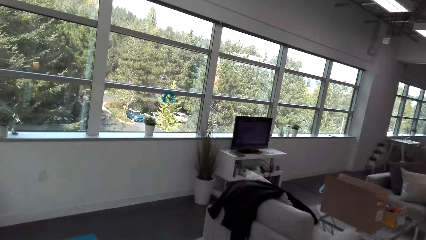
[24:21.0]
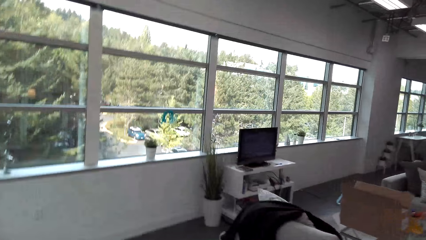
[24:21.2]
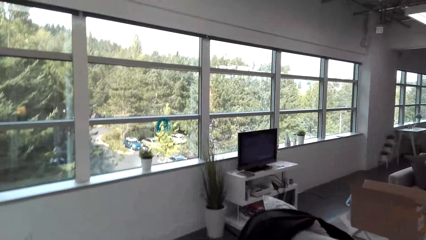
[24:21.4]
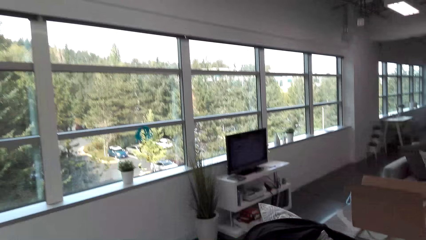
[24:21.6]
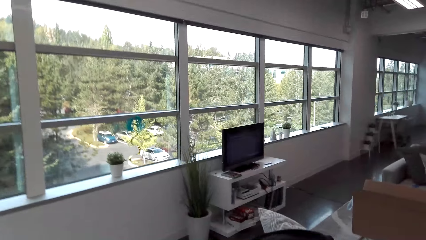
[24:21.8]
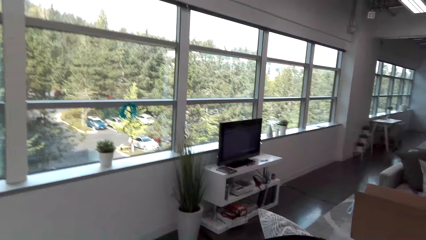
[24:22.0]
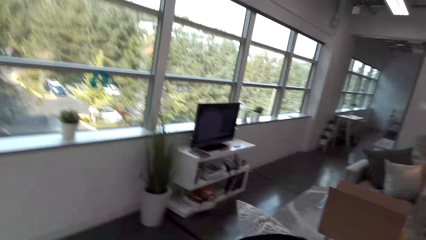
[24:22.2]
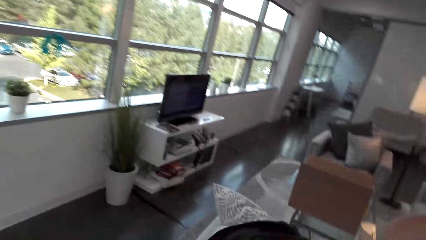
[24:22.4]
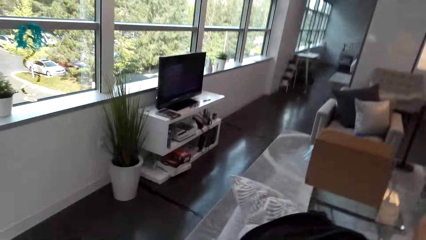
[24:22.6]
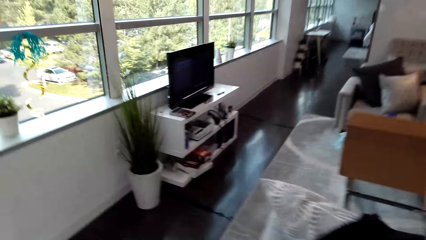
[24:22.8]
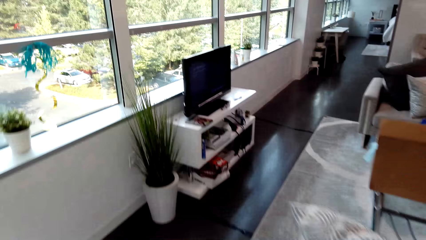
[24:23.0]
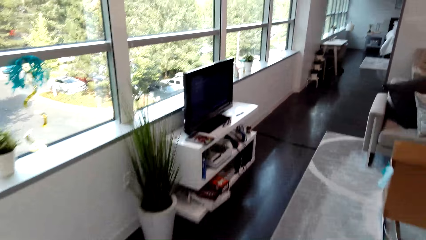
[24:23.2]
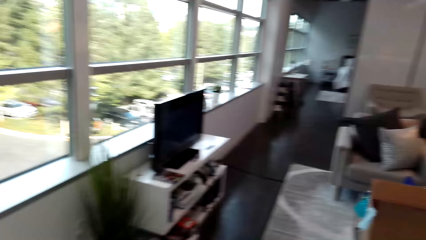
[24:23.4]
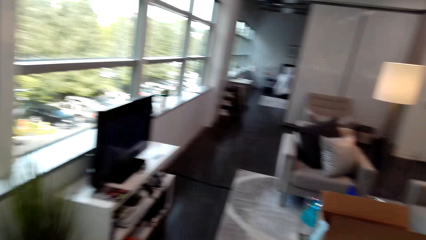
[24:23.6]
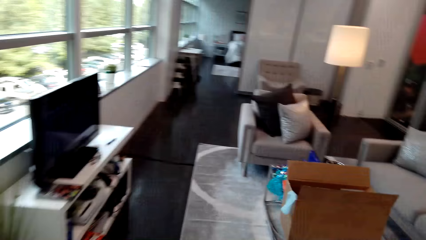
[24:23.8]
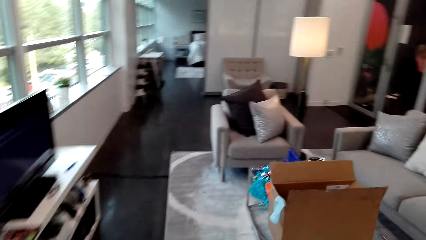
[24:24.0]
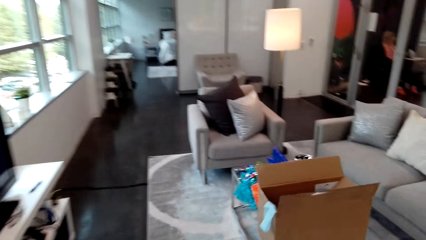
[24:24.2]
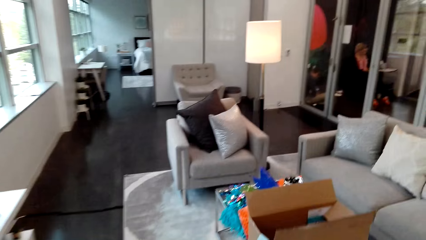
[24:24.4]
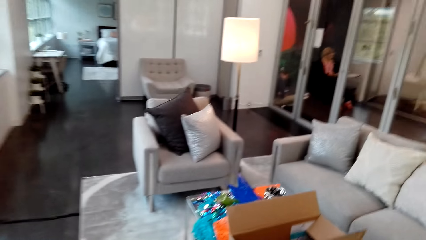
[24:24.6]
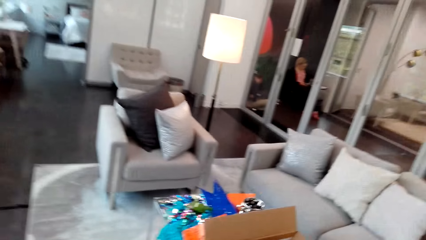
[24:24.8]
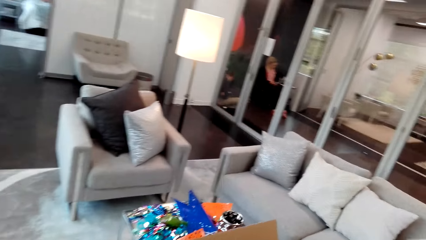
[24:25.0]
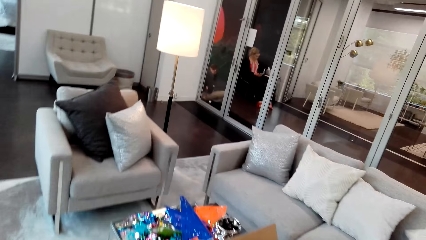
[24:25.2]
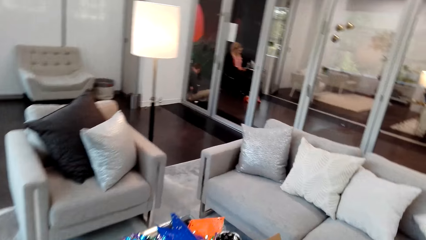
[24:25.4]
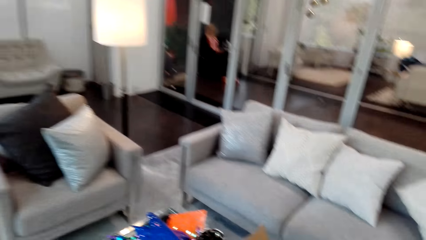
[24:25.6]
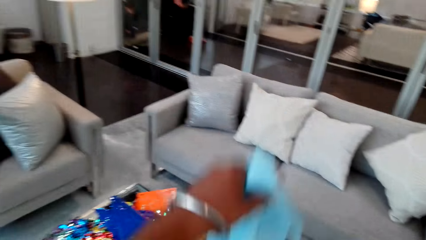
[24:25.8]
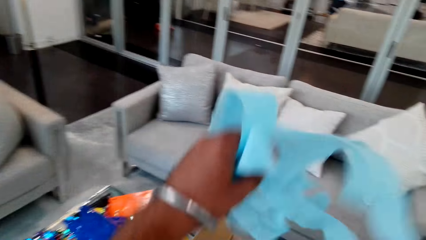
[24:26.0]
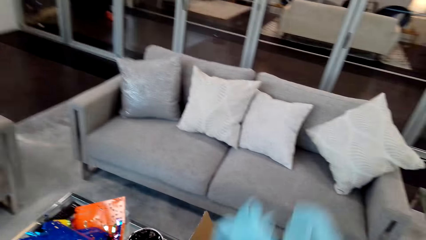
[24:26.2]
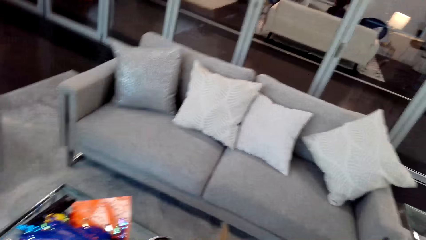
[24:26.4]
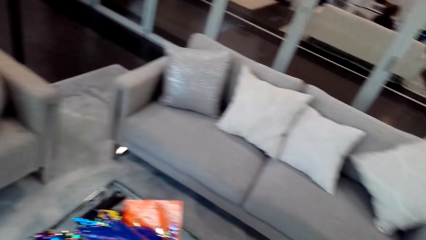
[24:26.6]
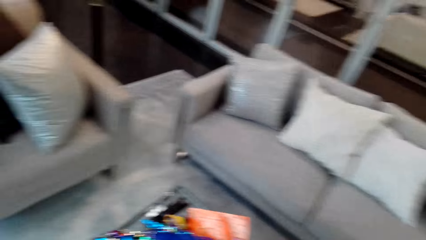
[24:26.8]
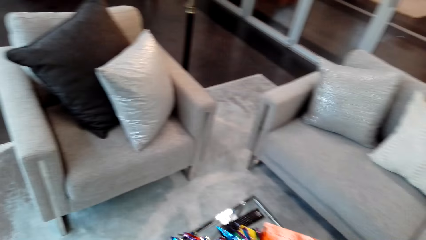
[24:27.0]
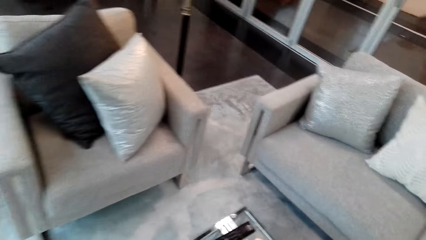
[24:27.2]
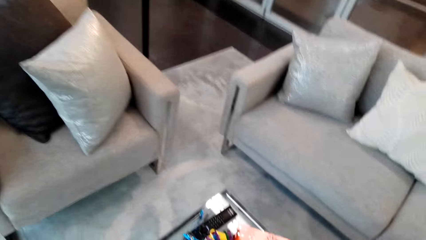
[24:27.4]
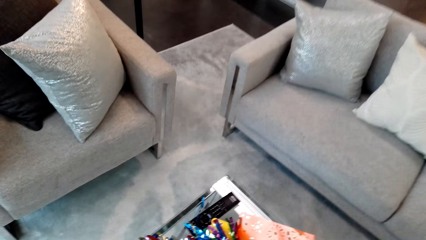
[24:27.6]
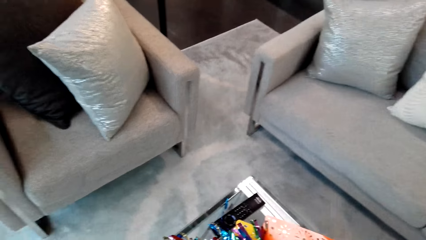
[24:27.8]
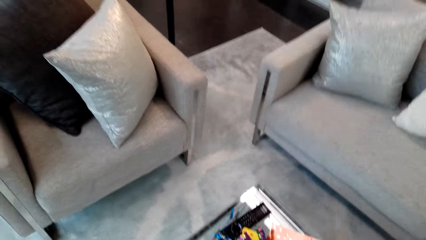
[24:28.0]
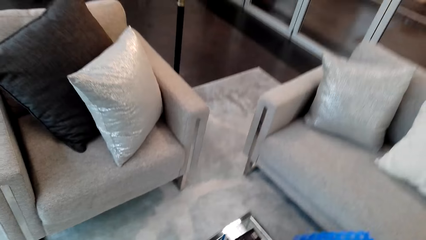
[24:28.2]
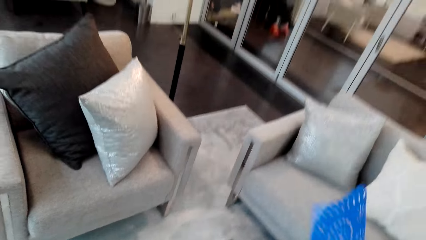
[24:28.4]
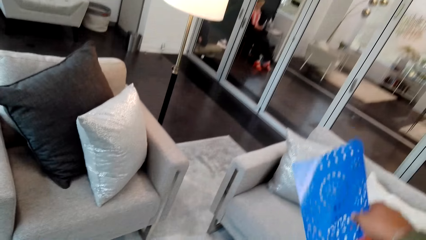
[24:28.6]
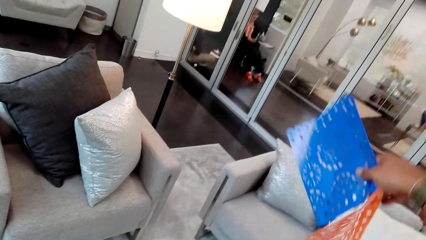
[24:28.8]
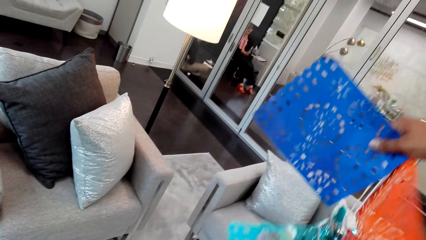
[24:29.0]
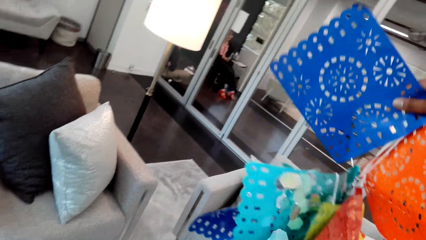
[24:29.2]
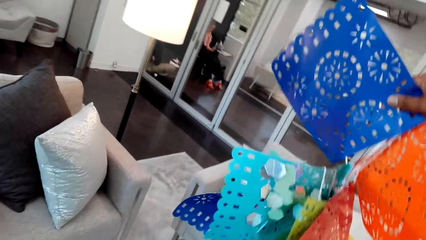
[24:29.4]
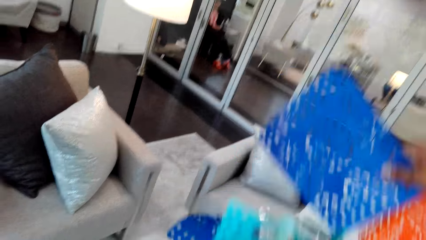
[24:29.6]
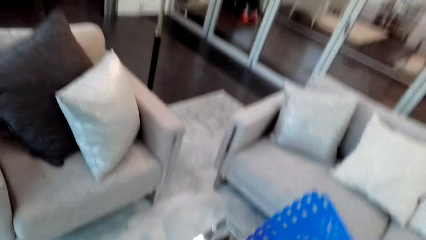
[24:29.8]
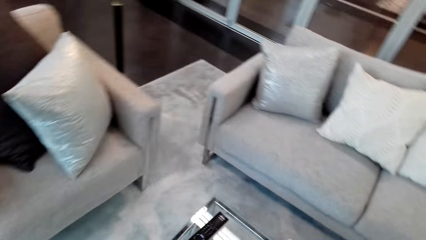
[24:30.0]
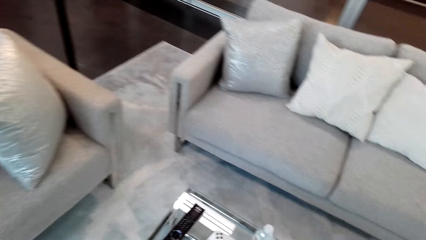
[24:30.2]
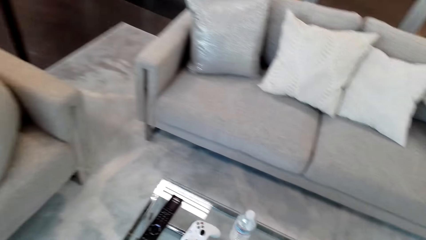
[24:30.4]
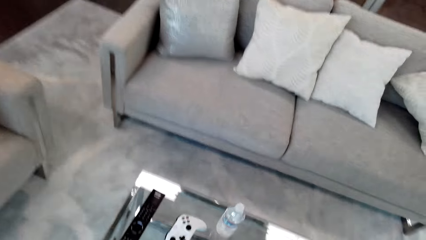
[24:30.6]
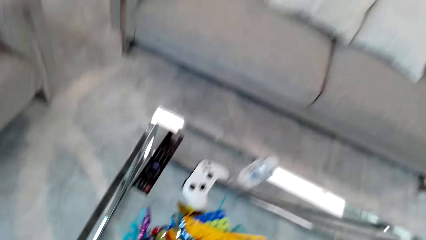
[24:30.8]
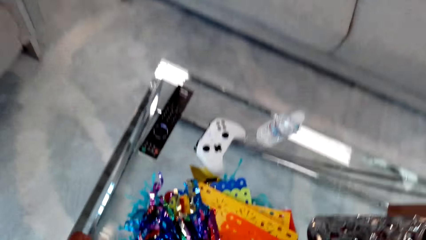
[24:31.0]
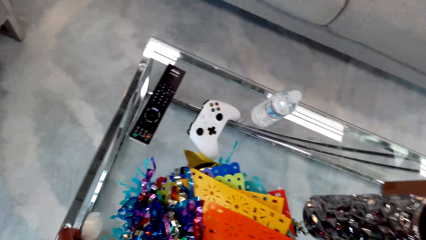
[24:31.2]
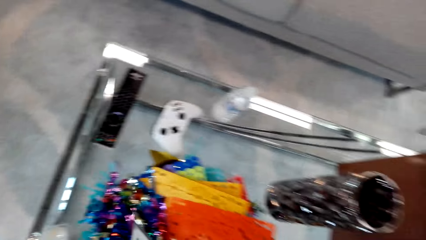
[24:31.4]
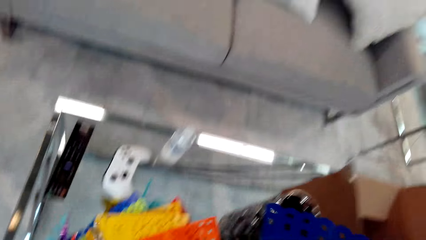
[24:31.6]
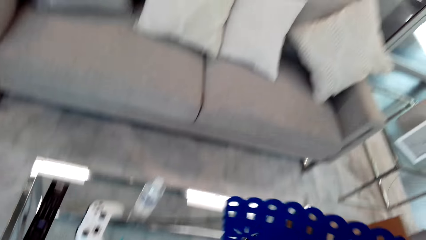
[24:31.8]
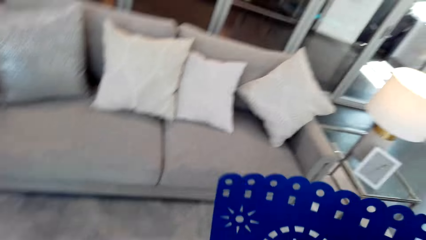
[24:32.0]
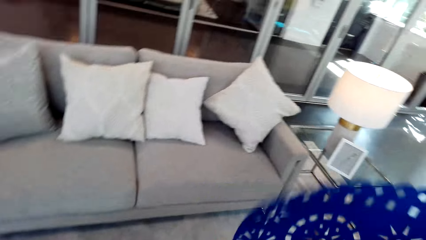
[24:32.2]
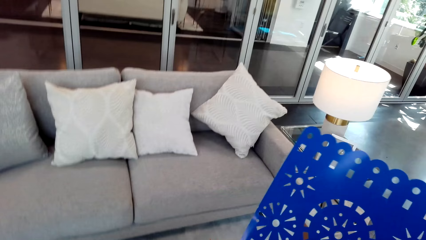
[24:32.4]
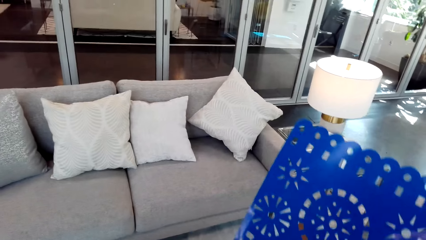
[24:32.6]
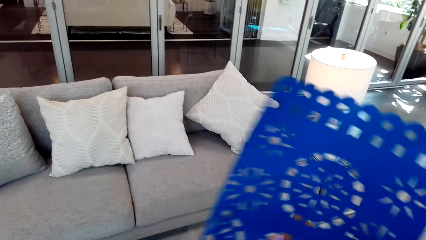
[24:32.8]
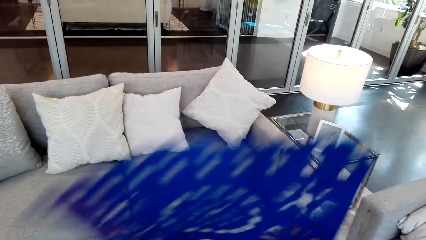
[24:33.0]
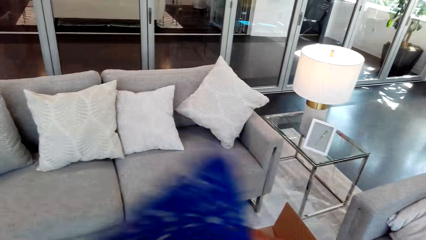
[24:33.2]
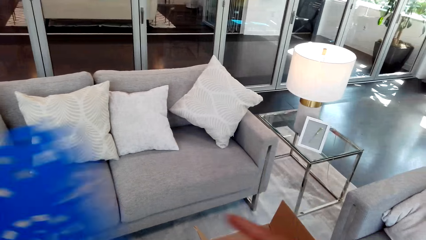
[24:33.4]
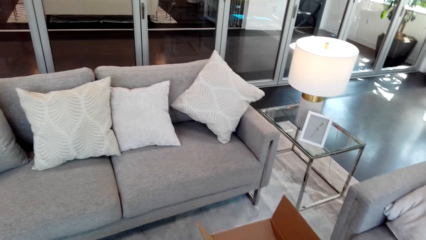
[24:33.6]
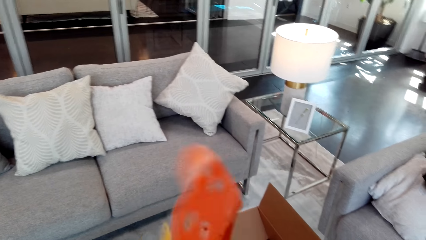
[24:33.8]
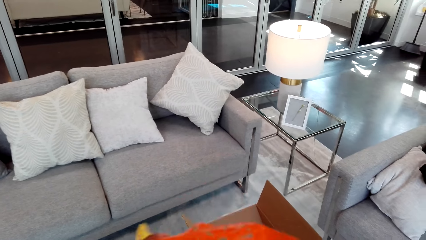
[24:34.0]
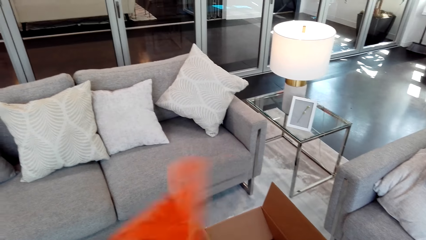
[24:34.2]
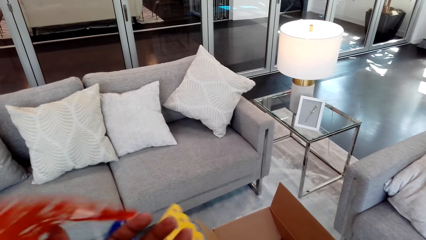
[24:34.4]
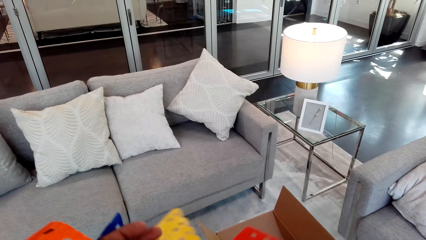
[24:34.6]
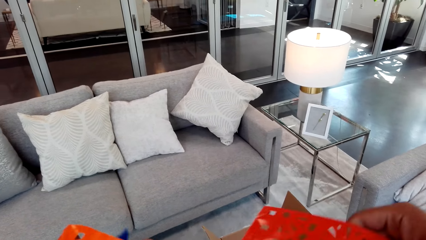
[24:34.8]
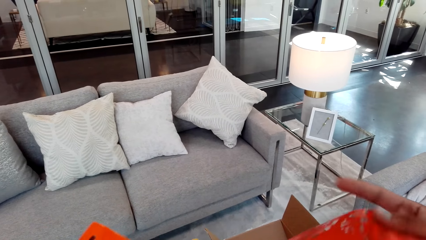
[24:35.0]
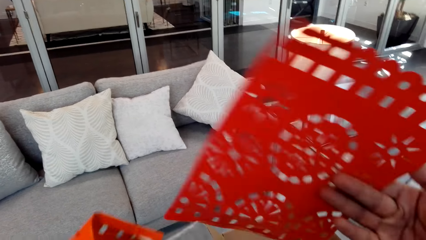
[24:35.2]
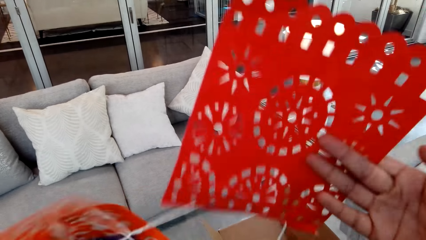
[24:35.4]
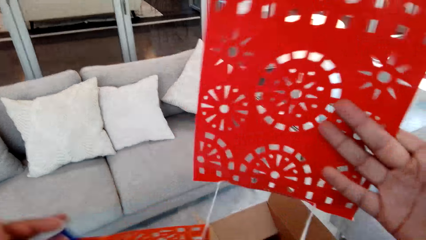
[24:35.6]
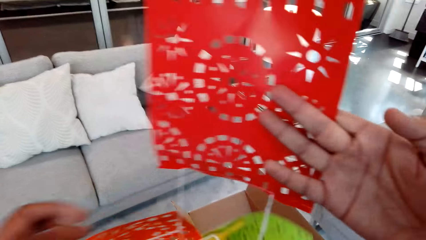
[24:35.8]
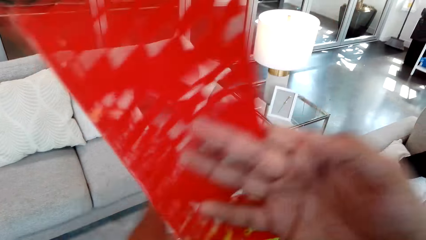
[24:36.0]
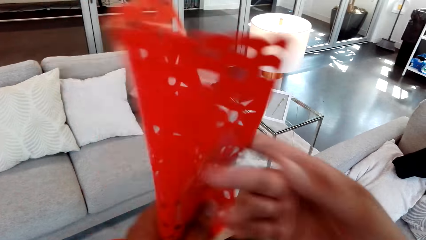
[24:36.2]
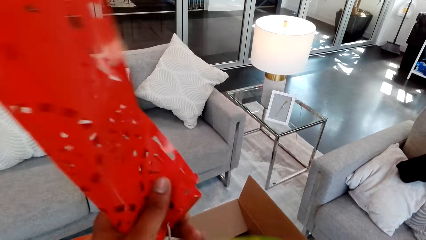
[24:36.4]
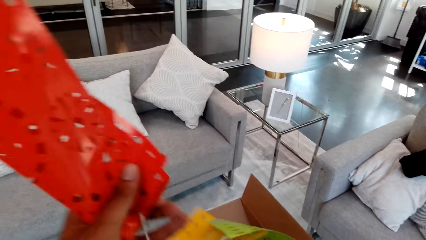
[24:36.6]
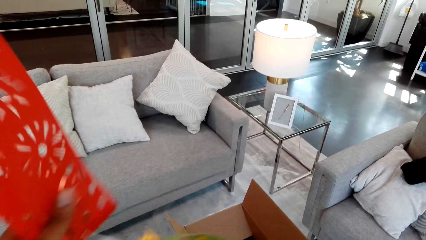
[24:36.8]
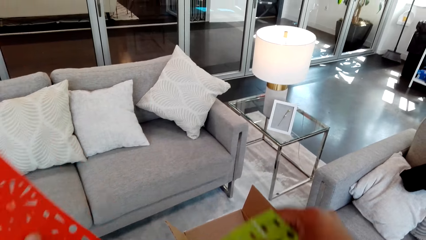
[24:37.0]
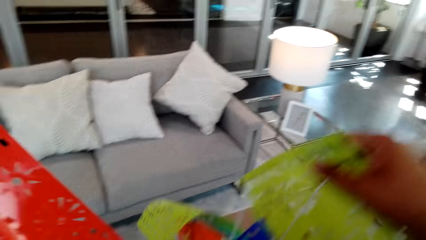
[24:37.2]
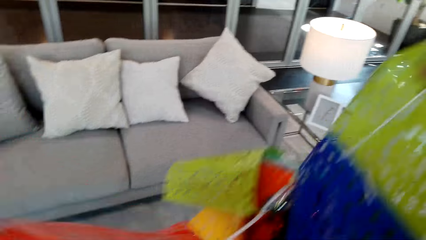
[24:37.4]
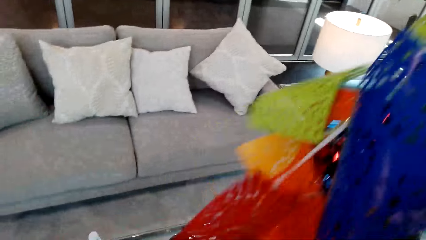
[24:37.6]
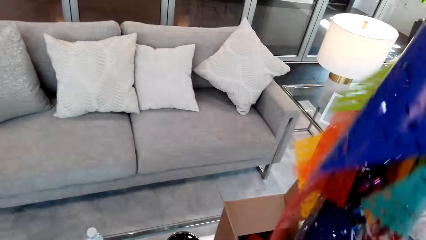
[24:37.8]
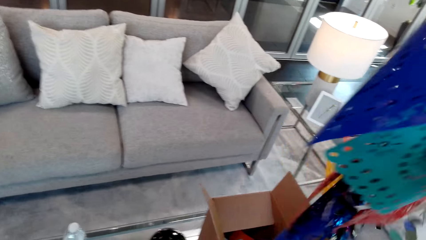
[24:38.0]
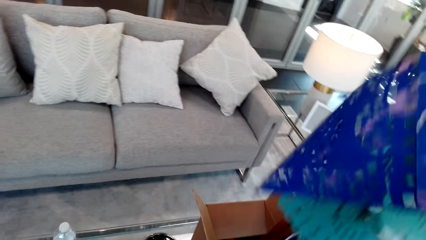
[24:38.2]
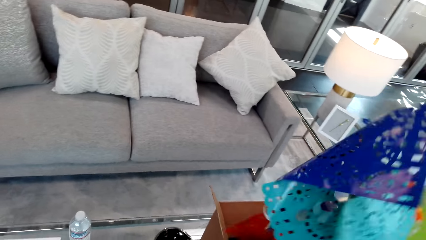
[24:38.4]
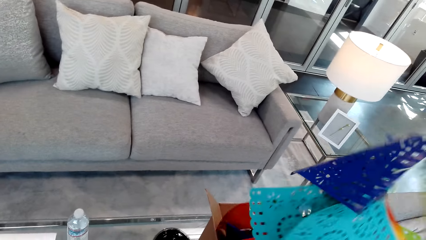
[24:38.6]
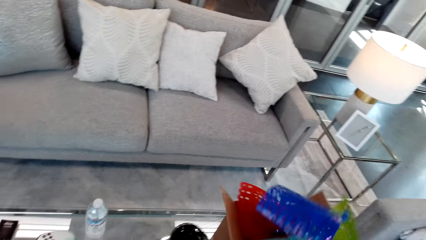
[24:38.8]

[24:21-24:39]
The camera wearer pulls their nose. They move. They pick up decorative materials or mats. They put the mats on the table. They pick up the mat.
